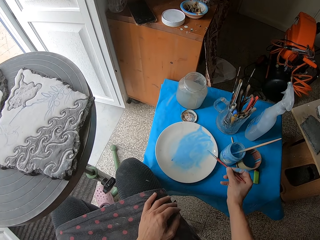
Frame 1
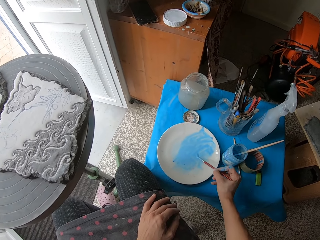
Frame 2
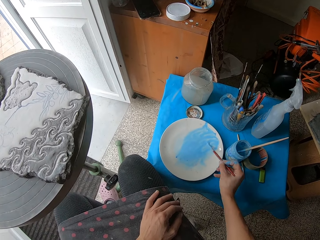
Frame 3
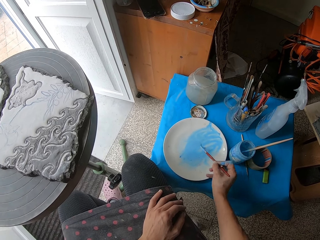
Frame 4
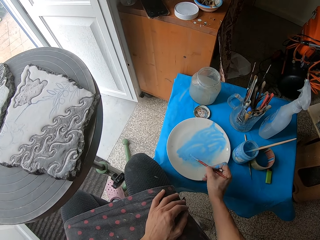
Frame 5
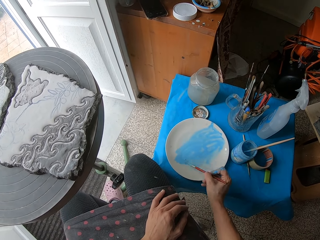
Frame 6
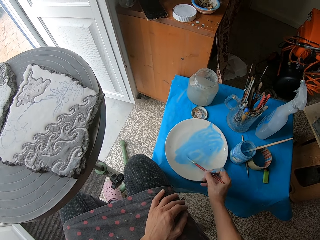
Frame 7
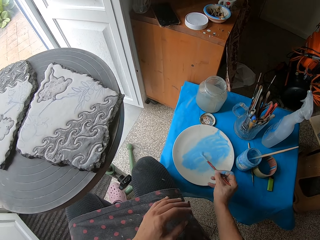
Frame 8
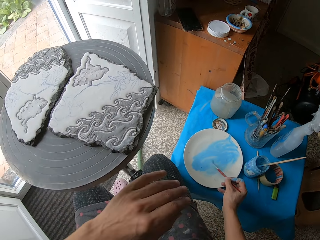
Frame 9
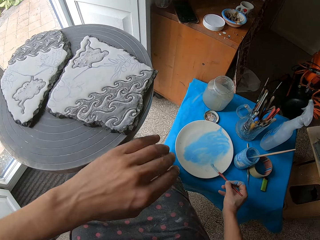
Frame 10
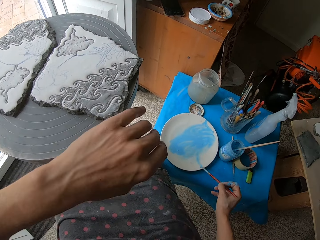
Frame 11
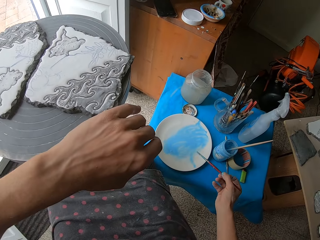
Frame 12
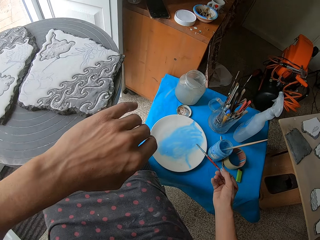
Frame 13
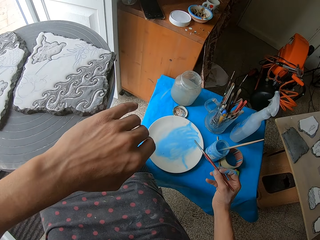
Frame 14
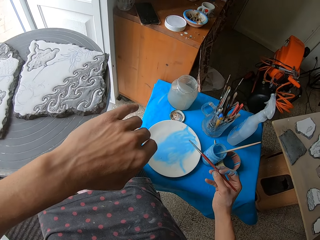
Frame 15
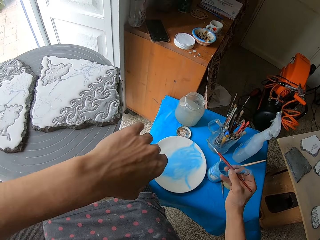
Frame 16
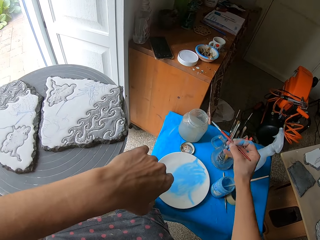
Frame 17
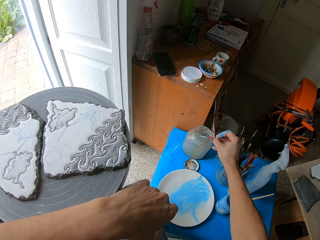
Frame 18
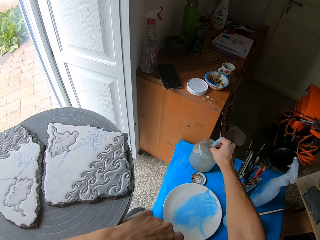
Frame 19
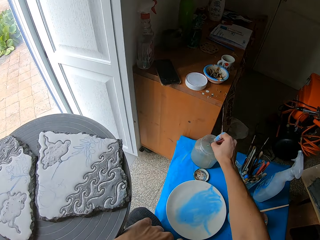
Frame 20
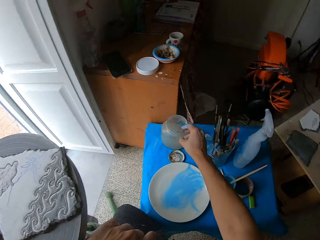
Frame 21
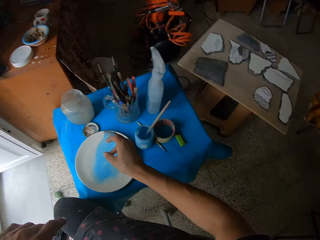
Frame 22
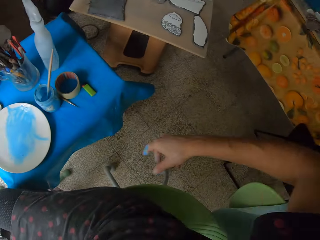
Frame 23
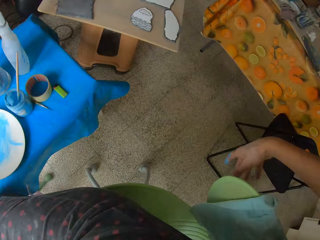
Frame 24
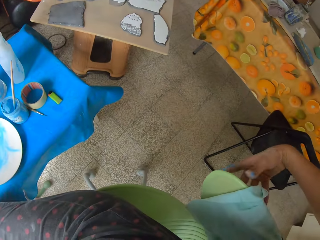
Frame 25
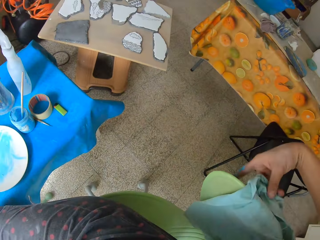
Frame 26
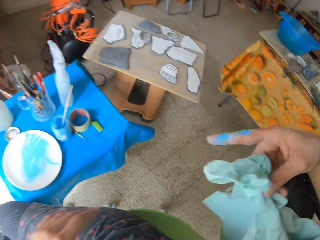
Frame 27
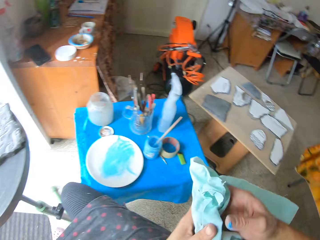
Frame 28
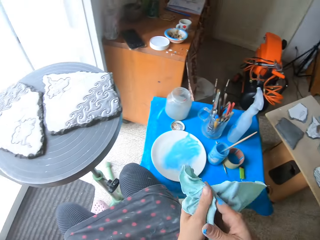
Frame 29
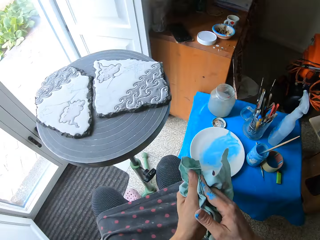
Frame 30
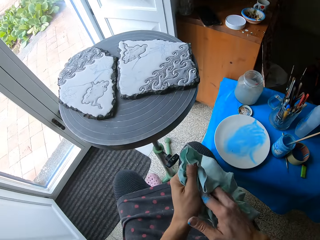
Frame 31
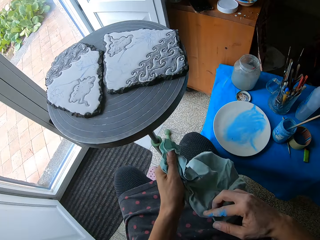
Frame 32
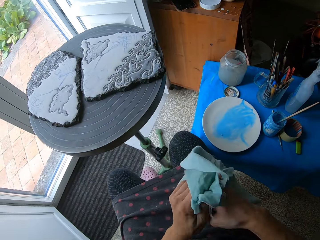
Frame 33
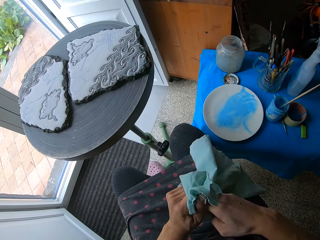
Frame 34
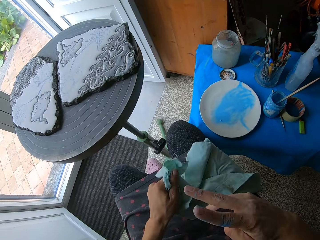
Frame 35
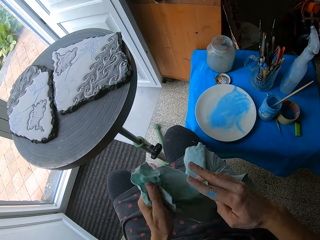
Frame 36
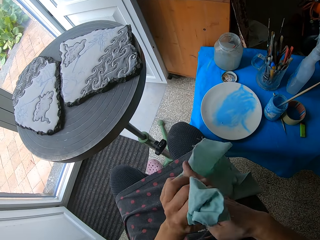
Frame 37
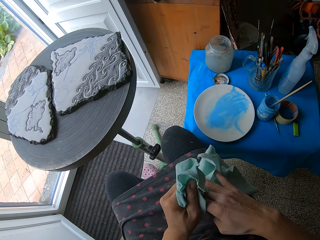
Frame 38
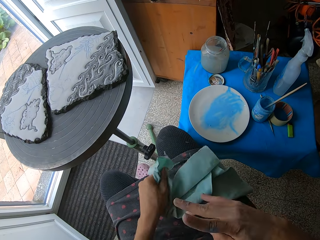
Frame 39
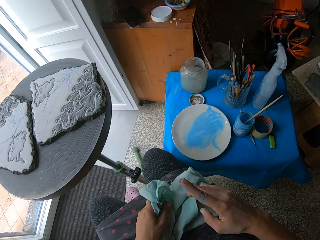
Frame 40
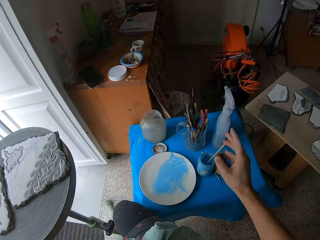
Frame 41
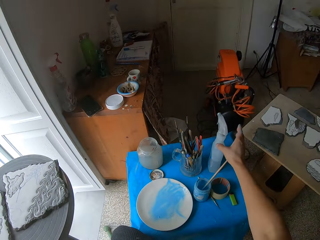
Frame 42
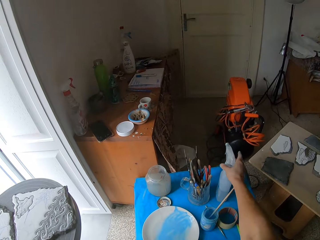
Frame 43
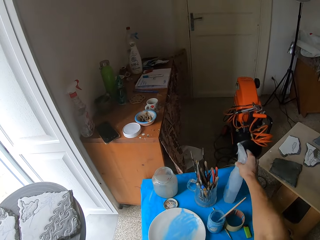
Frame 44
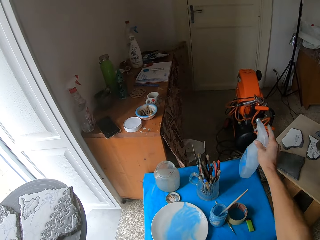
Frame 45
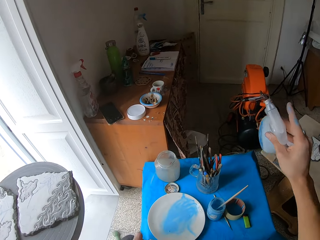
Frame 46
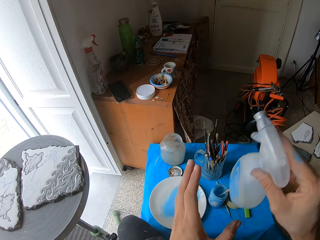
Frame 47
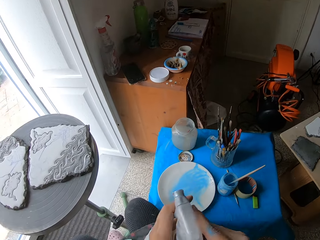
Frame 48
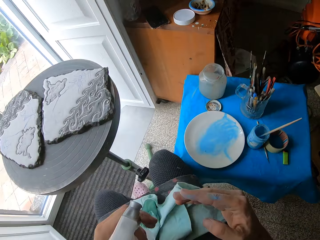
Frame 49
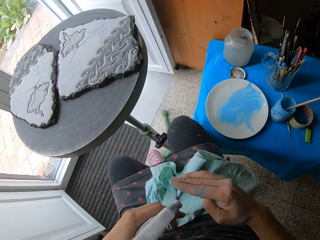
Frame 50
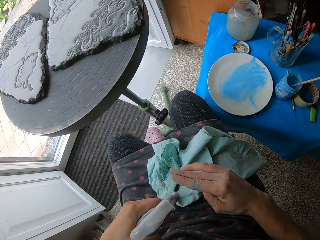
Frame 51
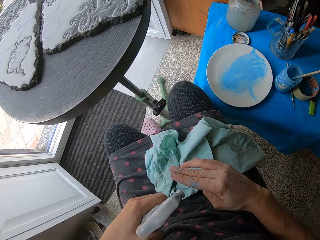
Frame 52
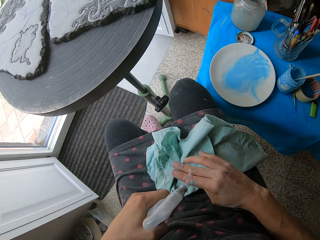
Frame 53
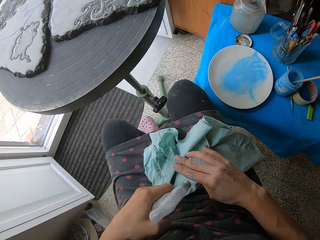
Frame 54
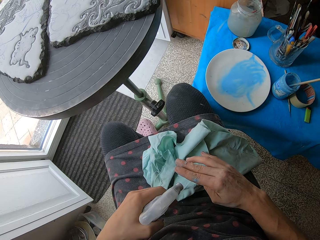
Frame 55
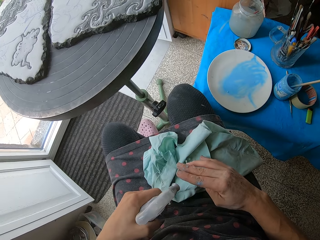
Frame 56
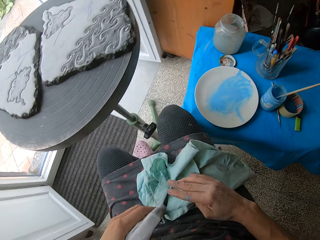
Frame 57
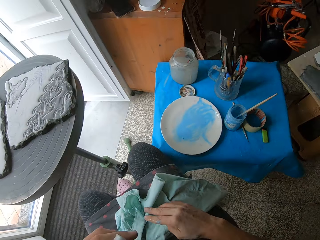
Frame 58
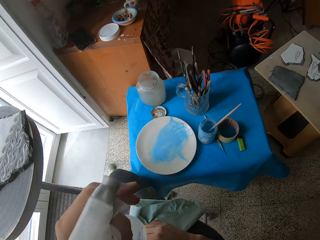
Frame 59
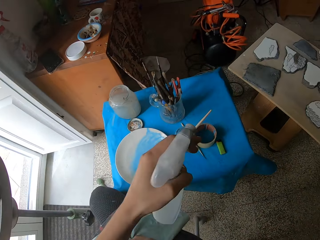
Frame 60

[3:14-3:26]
The camera wearer mixes the paint on the plate on the table with the paint brush in her right hand. She rests her left hand on a stool. She dips the paint brush in her right hand into the water in the jar on the table. She picks up the cloth on the chair with her right hand and wipes her hands with the cloth. She picks up the sprayer bottle on the table with her right hand. She switches the bottle to her left hand. She sprays her right hand with the soap in the bottle.

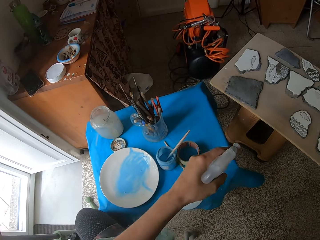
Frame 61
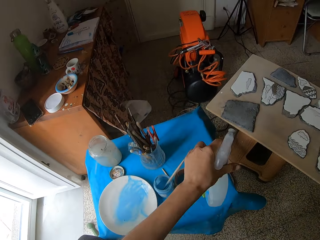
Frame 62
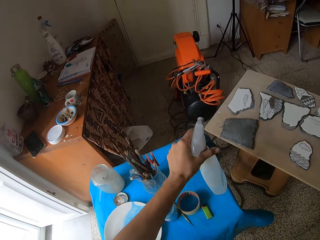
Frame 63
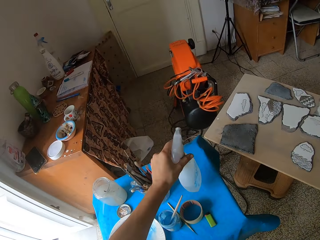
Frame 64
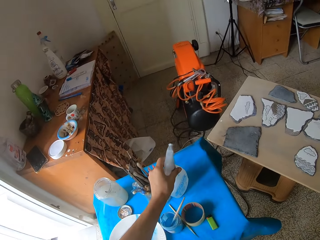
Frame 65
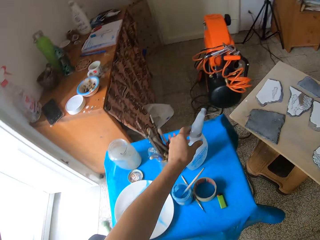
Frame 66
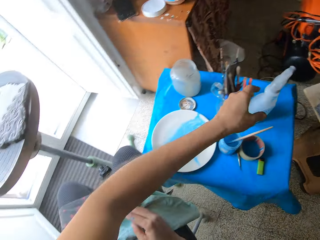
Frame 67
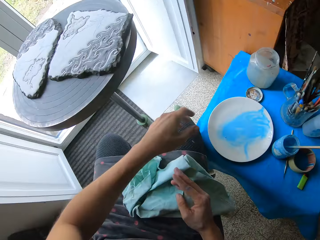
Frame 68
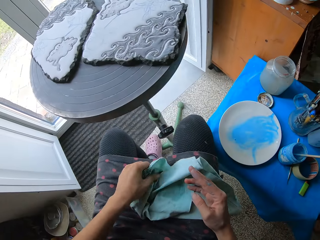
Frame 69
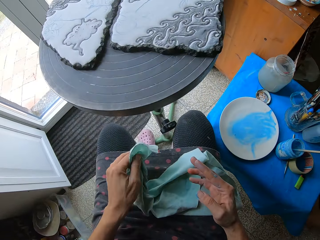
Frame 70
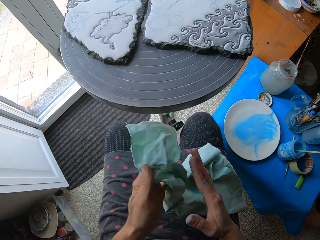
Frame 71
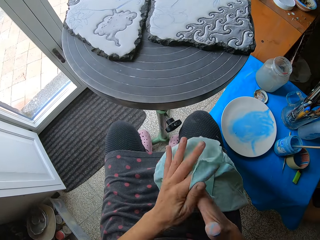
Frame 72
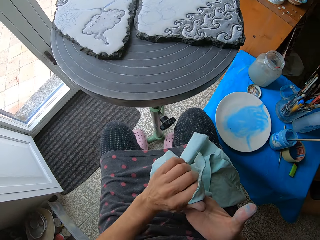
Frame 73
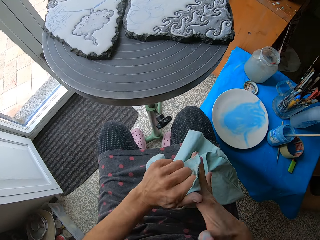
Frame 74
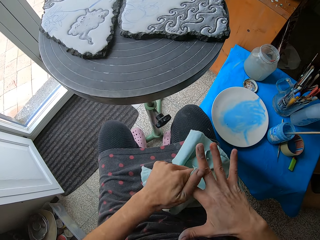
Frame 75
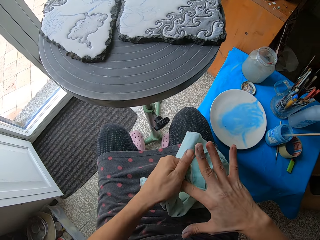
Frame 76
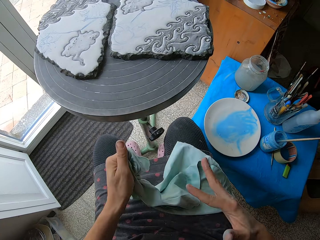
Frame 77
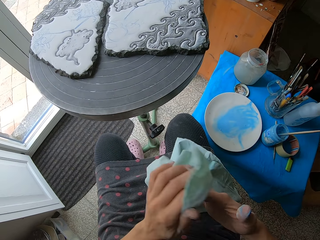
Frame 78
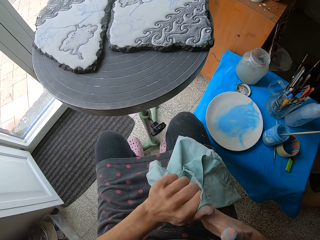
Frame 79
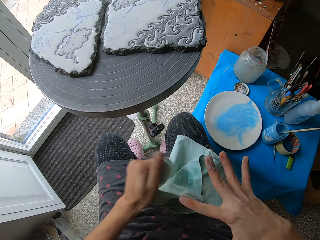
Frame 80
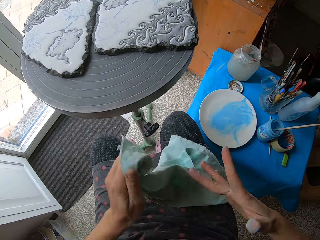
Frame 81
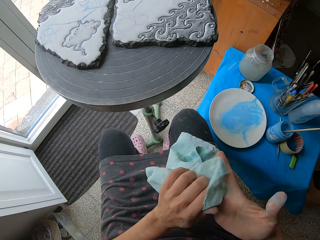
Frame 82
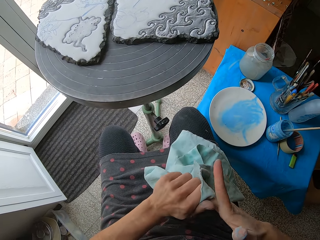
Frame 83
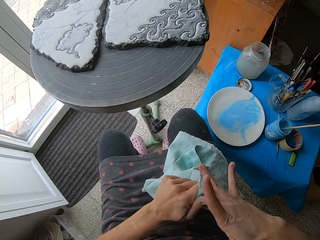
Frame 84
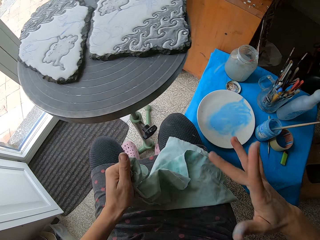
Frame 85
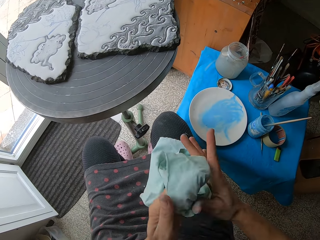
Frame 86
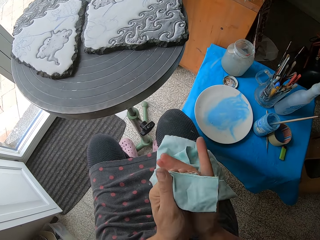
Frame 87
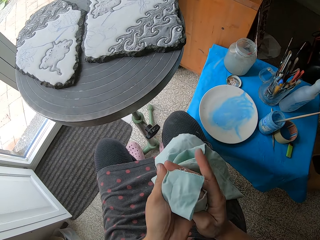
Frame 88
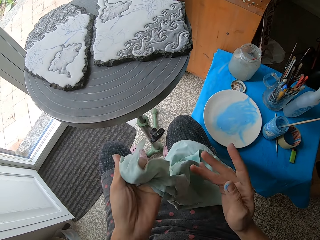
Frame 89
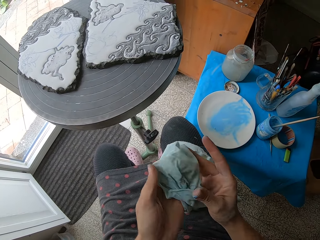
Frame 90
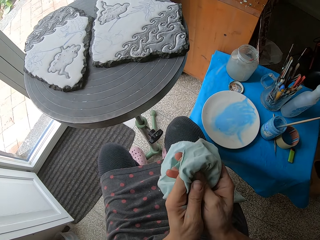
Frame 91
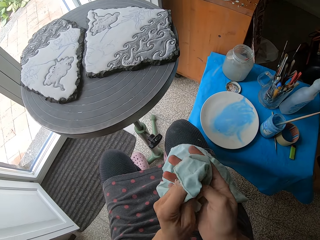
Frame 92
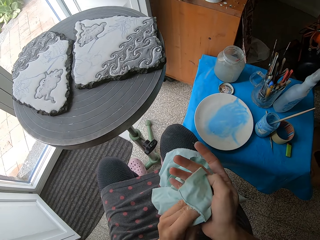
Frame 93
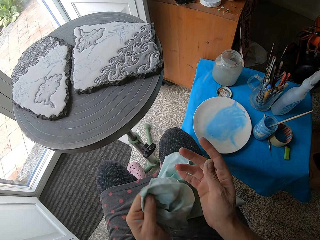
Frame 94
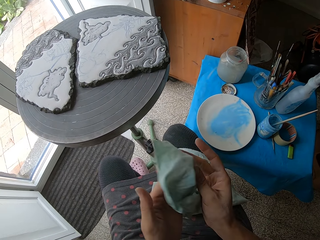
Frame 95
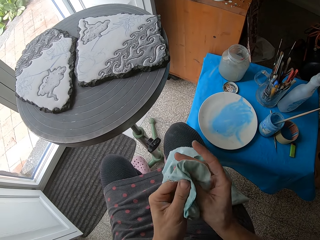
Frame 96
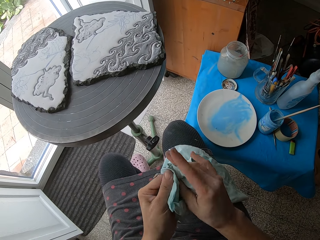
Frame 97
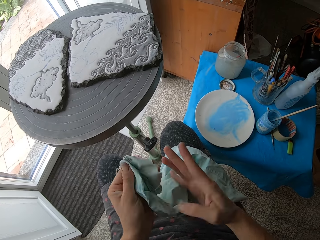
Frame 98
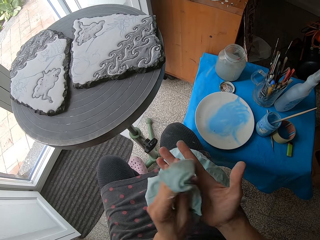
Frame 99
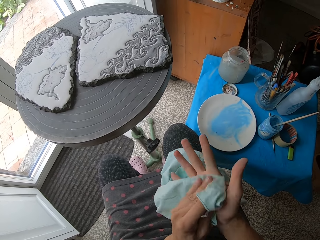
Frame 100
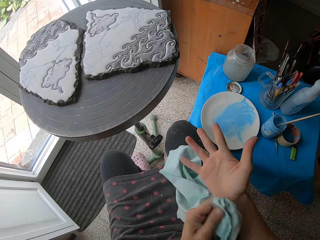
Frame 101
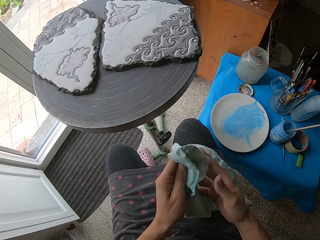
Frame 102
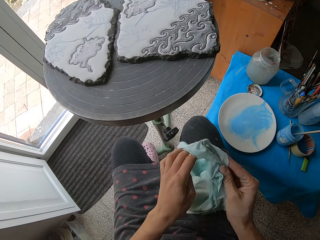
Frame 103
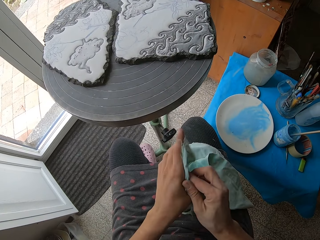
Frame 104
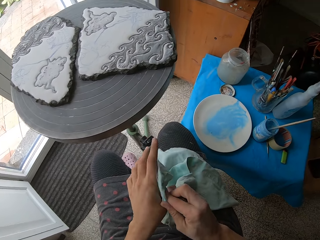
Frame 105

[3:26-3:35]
The camera wearer drops the bottle on the table with her left hand. She wipes her hands with the cloth.
